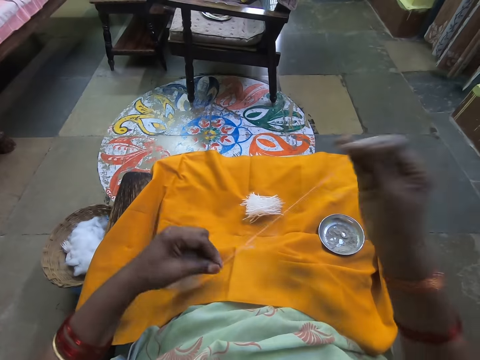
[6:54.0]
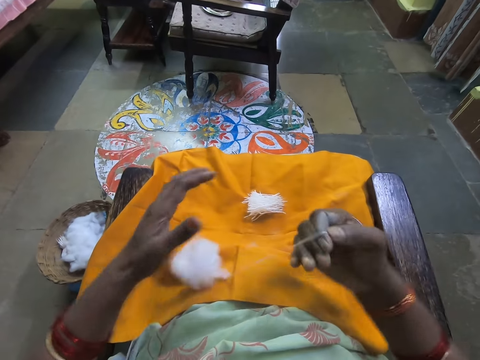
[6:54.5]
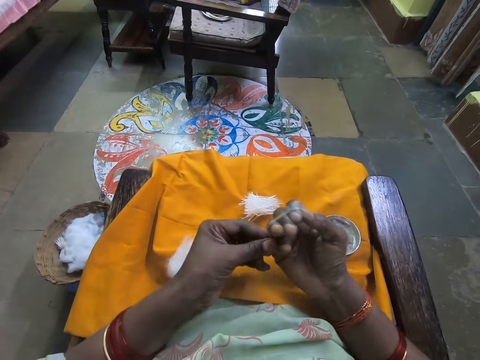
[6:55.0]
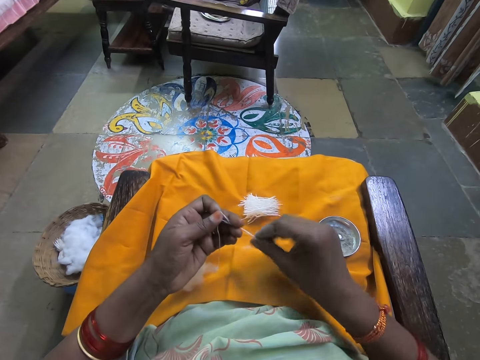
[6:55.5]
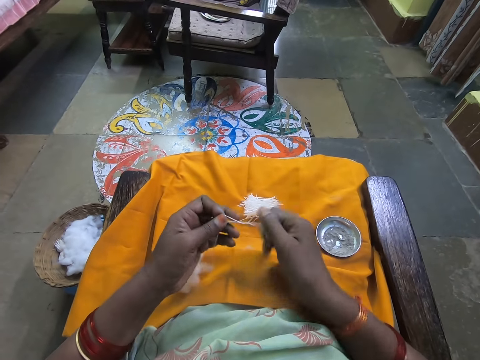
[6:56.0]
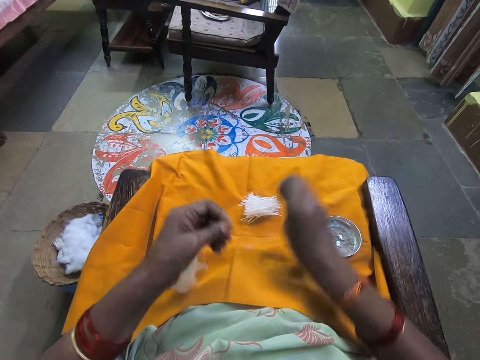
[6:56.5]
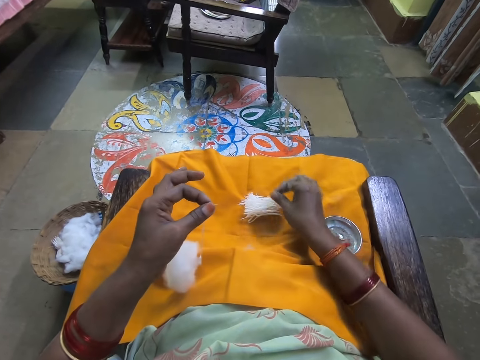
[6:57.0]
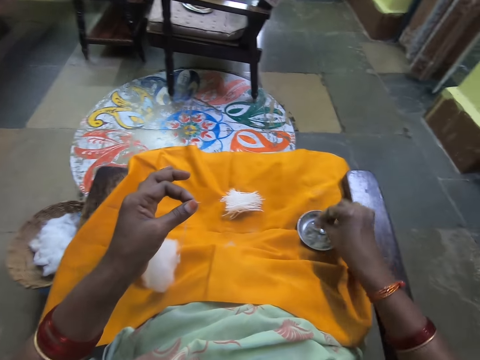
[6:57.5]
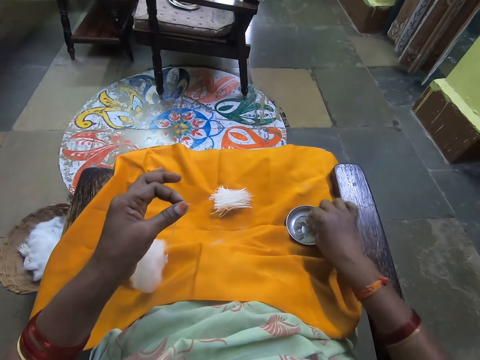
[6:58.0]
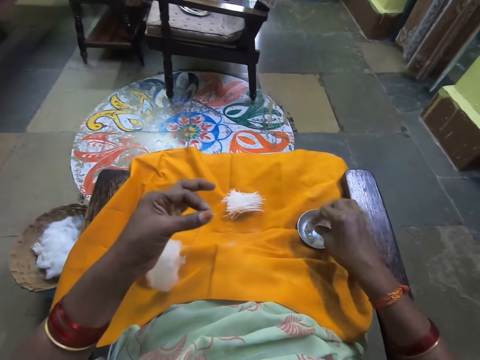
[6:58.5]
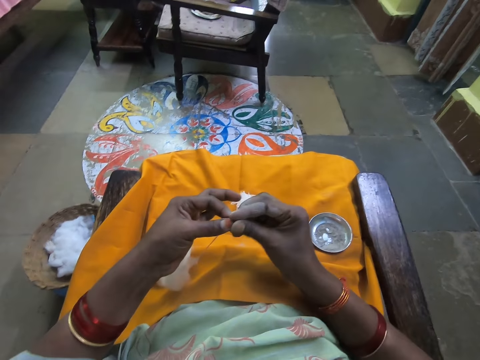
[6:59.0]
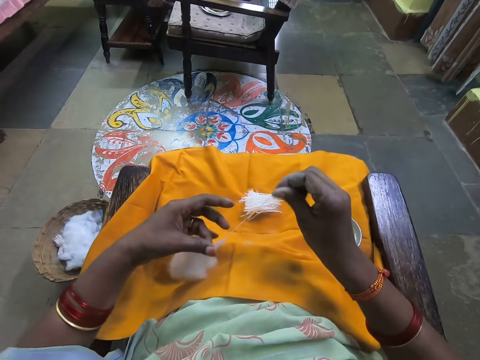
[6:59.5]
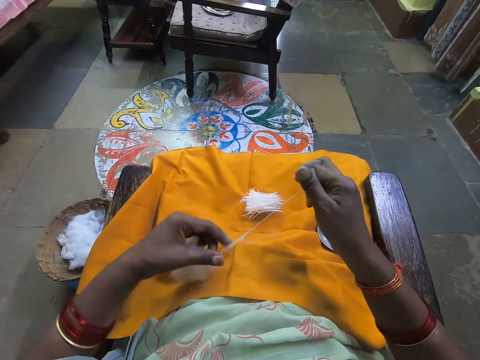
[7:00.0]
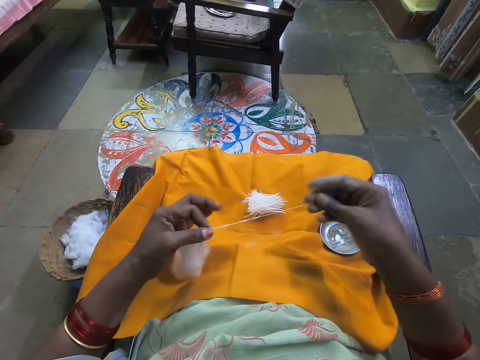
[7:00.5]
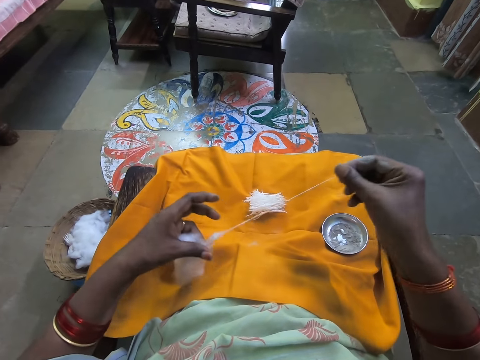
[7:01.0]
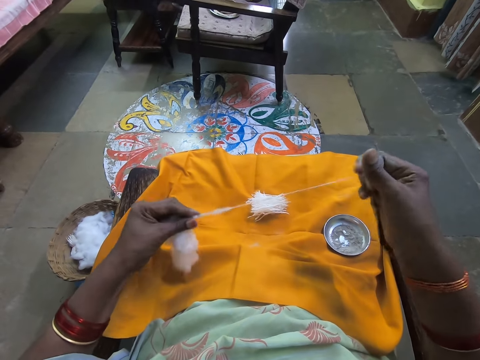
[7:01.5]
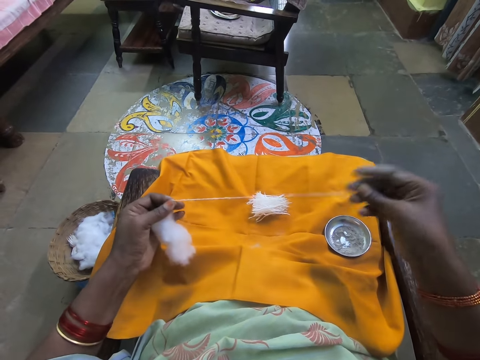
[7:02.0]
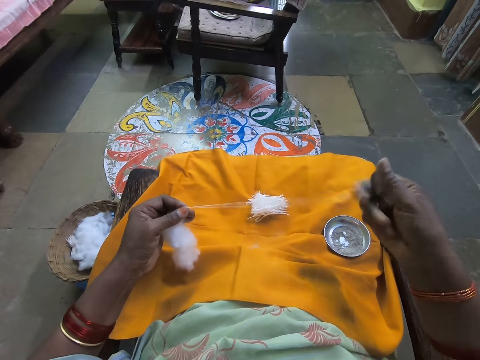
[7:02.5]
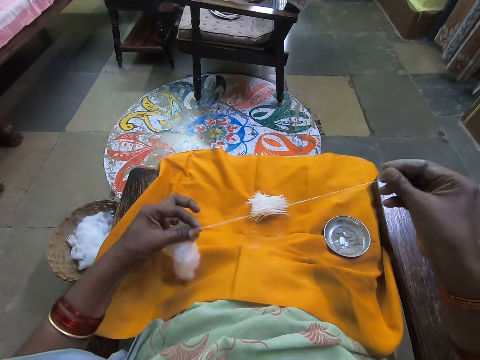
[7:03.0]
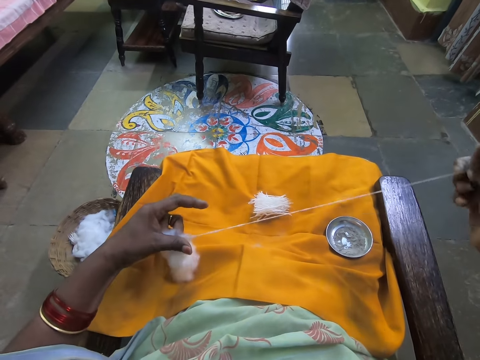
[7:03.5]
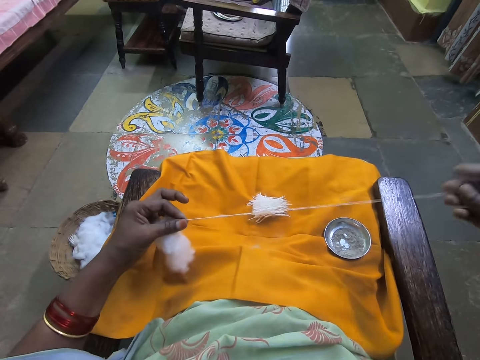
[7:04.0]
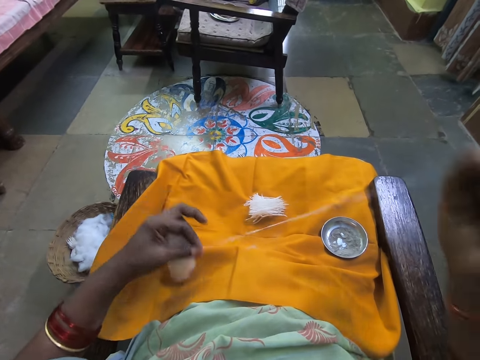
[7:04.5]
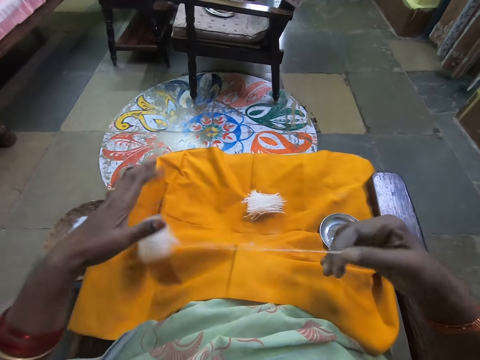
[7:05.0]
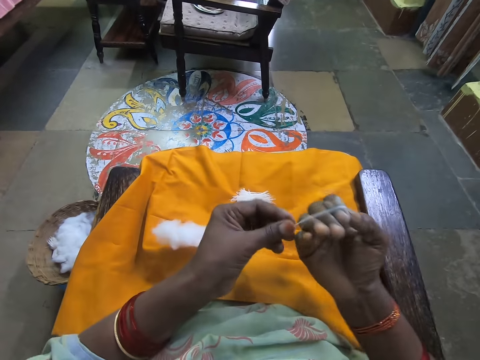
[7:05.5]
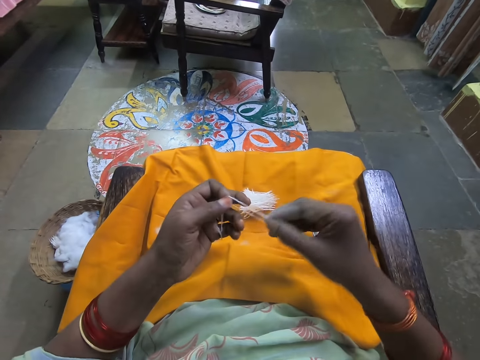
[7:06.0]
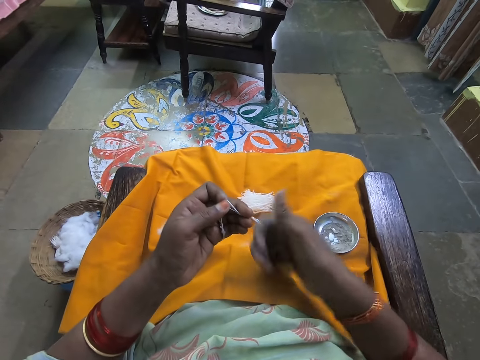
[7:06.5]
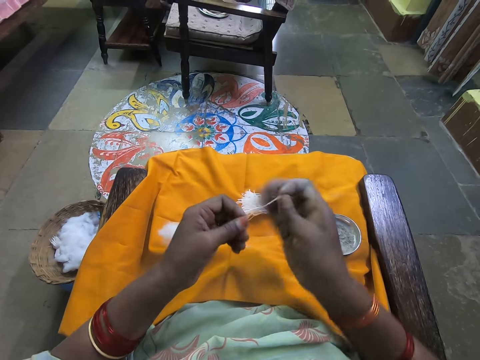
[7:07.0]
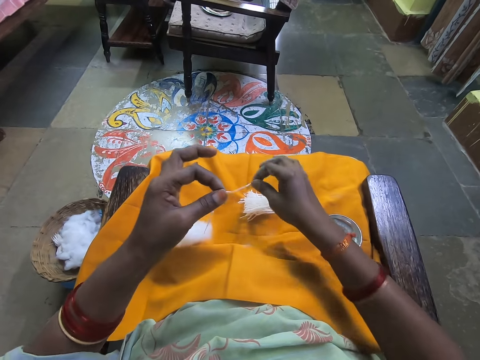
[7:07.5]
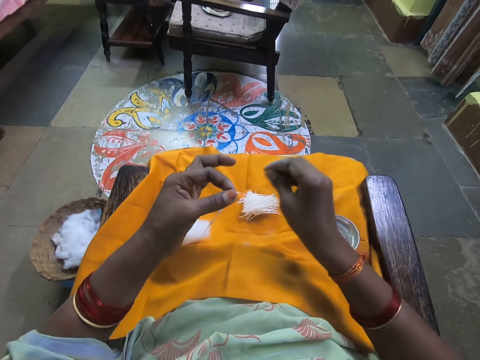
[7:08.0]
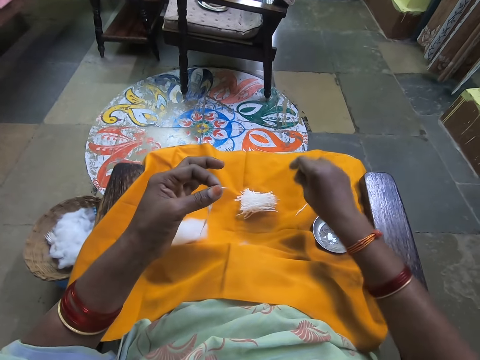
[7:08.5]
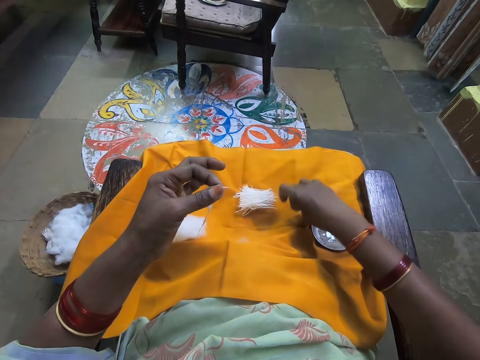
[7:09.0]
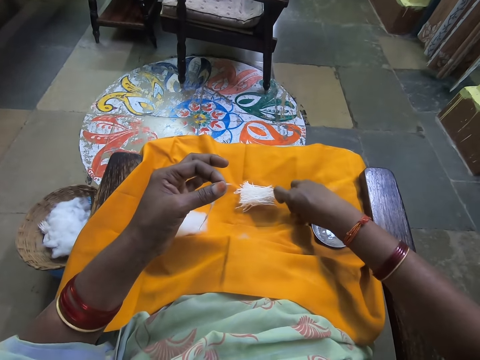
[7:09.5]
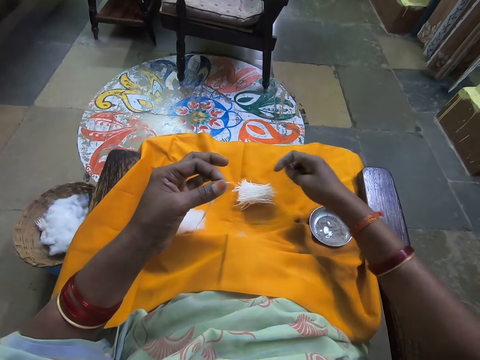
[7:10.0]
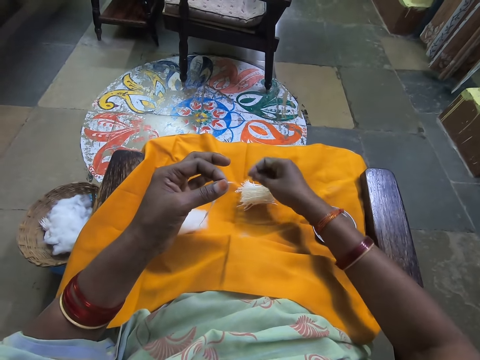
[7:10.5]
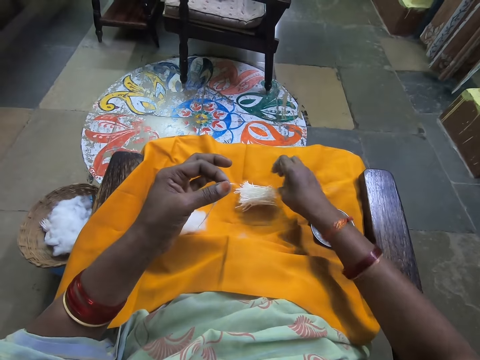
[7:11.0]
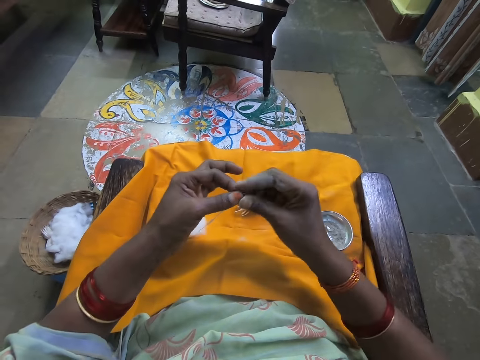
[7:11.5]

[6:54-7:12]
The camera wearer rolls the cotton wool on her fingers on her right hand. She removes the cotton wools from her fingers. She cuts the wool. She places the cotton wool on the other cotton wools. She rubs her hand in ash. She dips her finger in the powder. She pulls the cotton wool. She rolls the cotton wool on her fingers on her right hand. She removes the cotton wools from her fingers. She cuts the wool. She places the cotton wool on the other cotton wools. She picks the cotton wool from her lap. She picks a thread and drops the thread. She places the cotton wool on the other cotton wools.

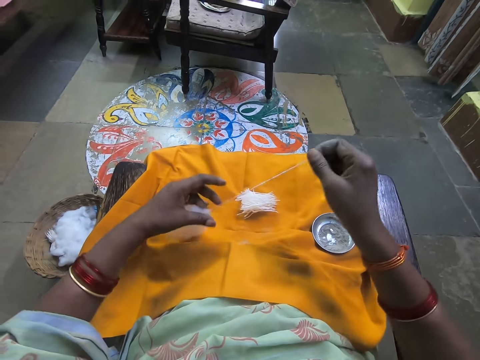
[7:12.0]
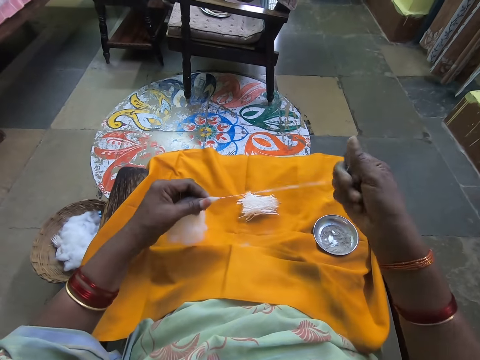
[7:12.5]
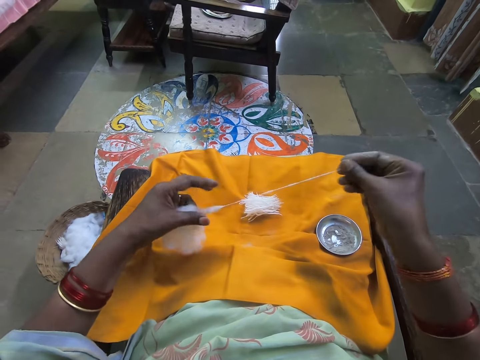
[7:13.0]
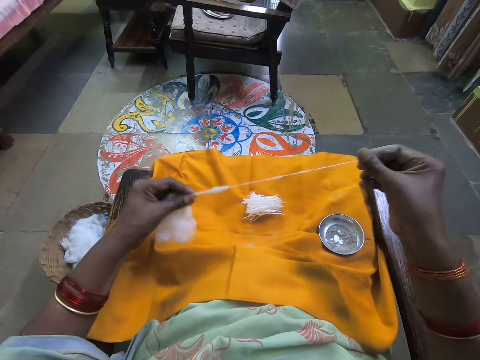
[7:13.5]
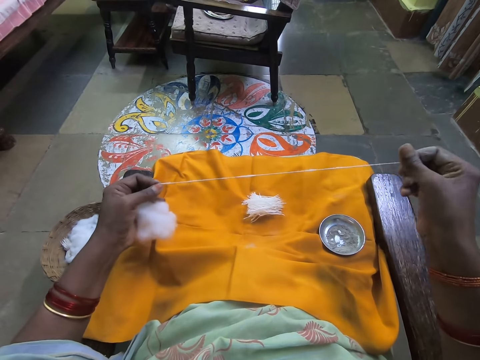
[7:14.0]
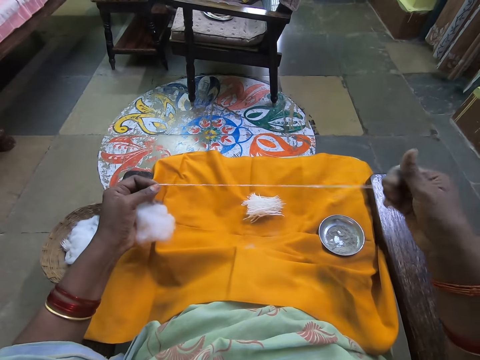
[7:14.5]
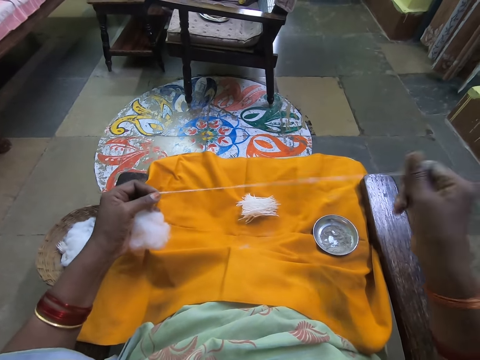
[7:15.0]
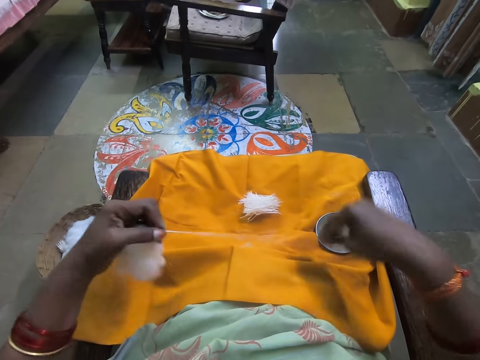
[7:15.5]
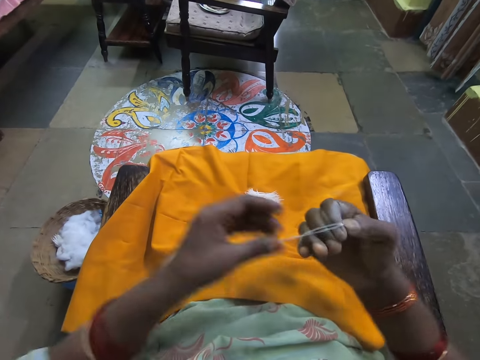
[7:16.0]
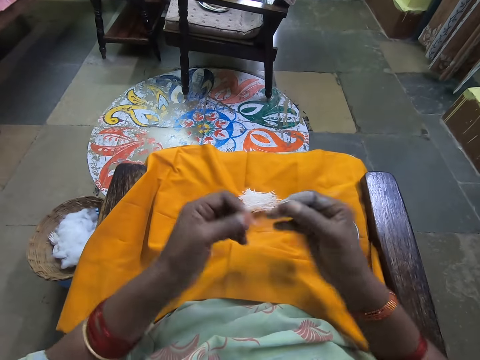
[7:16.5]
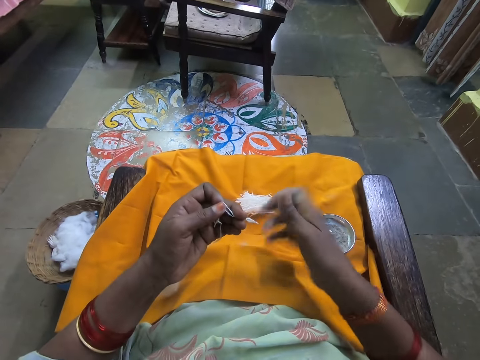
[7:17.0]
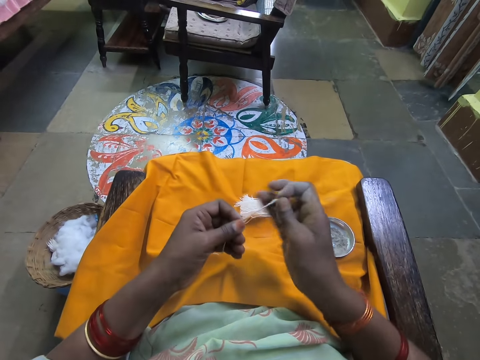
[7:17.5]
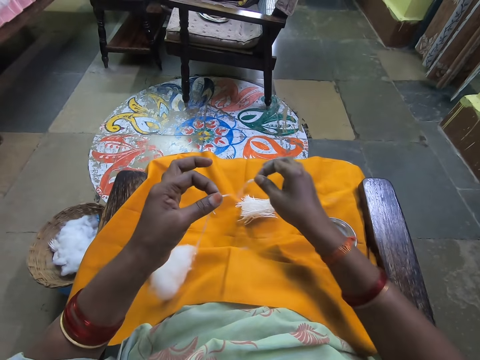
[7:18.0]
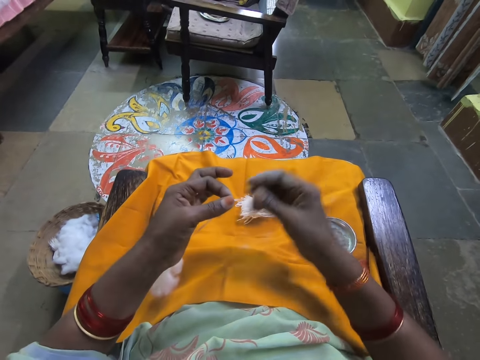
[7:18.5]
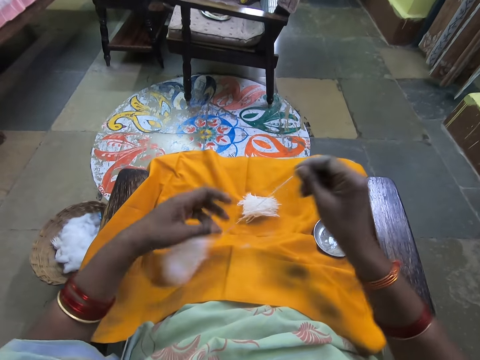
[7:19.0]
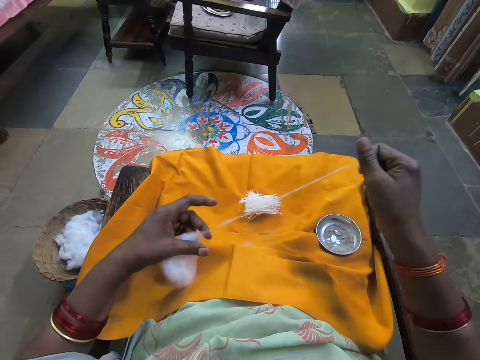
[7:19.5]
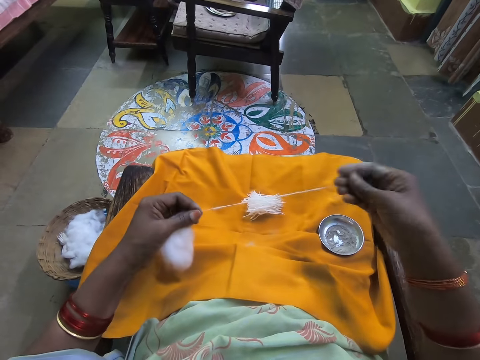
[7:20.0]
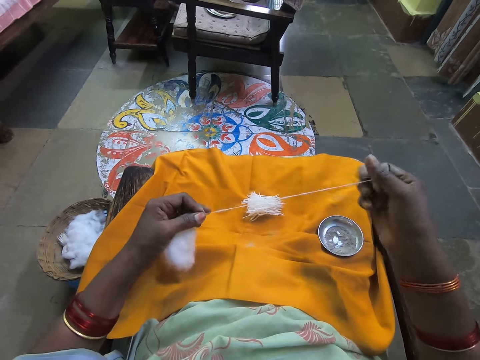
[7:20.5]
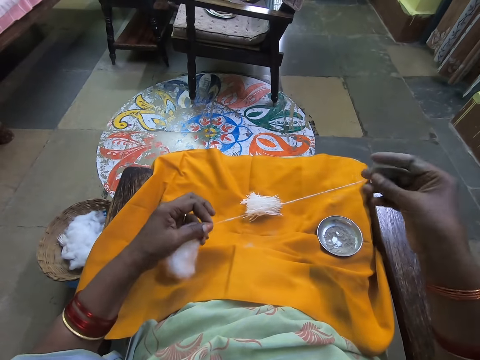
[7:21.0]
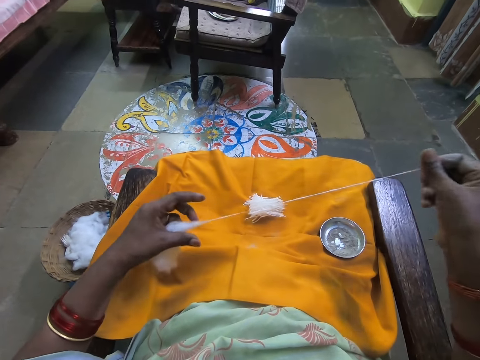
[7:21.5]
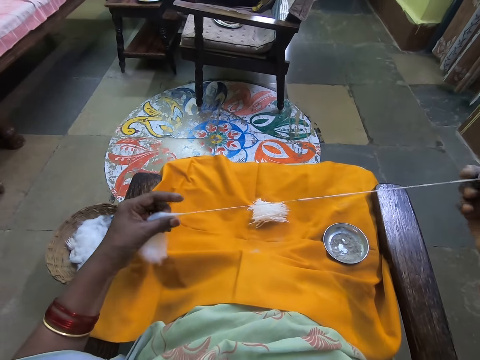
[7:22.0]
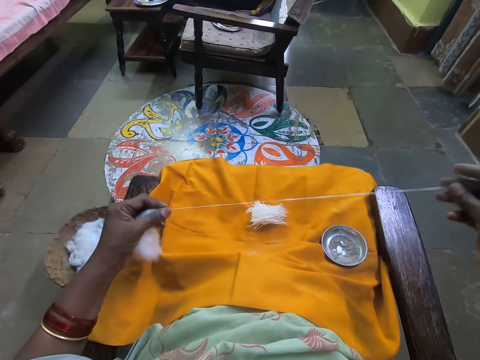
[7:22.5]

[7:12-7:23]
The camera wearer pulls the cotton wool. She rolls the cotton wool on her fingers. She removes the cotton wools from her fingers. She cuts the wool. She places the cotton wool on the other cotton wools. She pulls the cotton wool.
